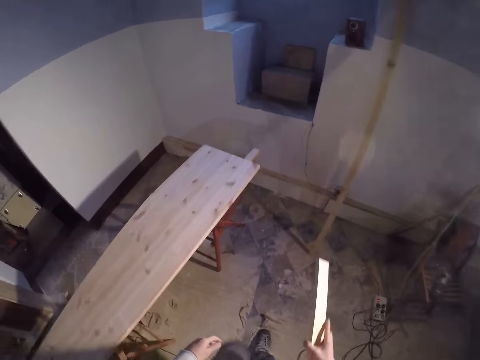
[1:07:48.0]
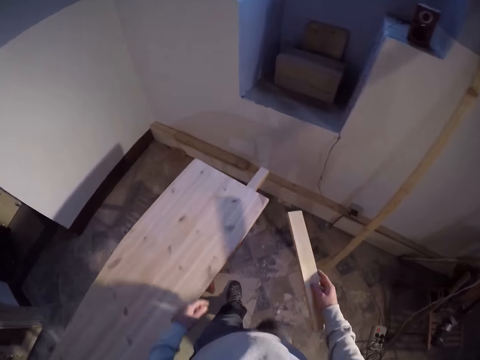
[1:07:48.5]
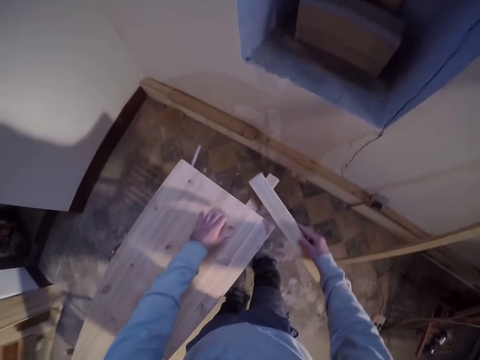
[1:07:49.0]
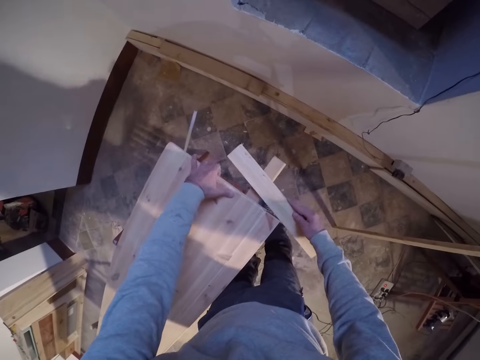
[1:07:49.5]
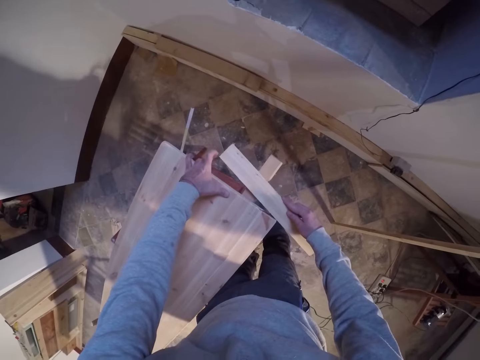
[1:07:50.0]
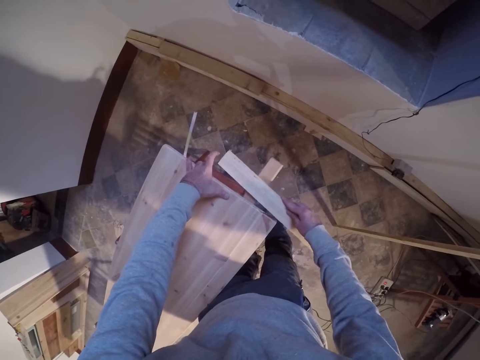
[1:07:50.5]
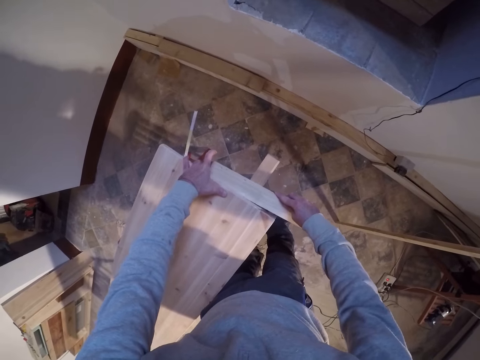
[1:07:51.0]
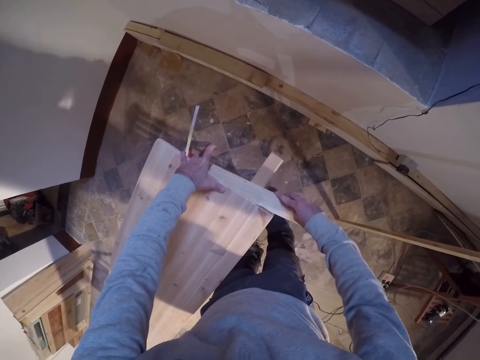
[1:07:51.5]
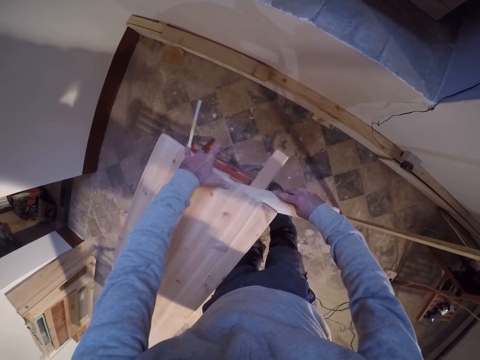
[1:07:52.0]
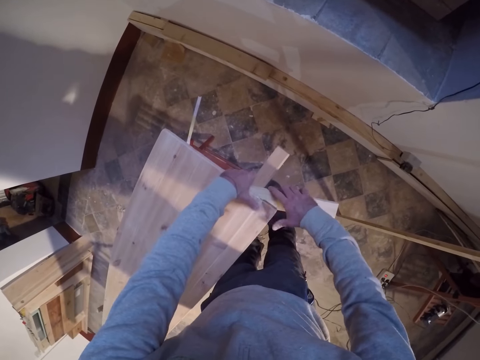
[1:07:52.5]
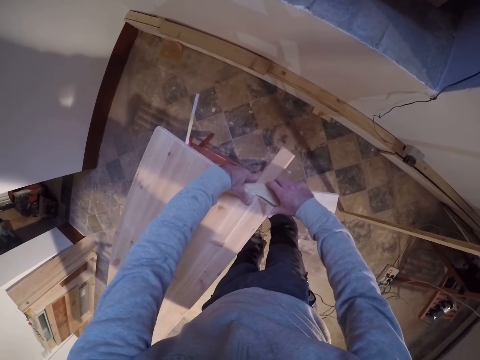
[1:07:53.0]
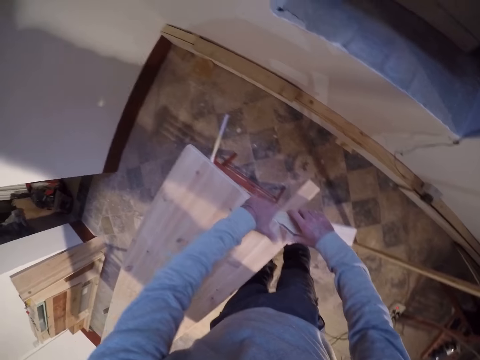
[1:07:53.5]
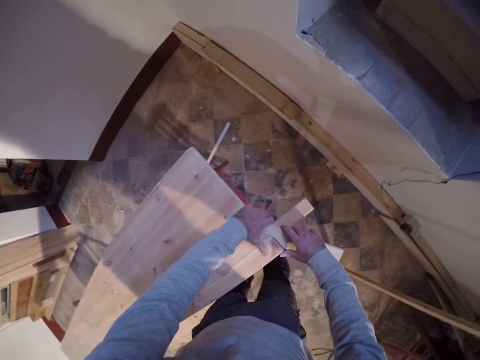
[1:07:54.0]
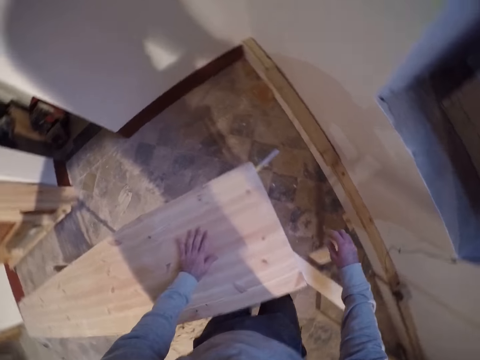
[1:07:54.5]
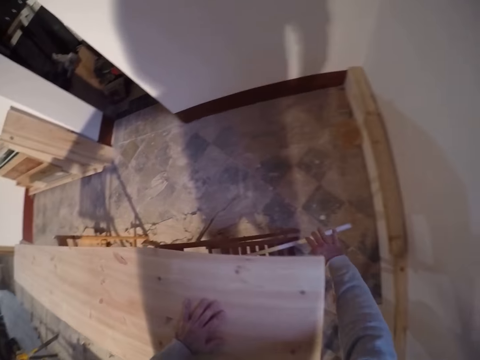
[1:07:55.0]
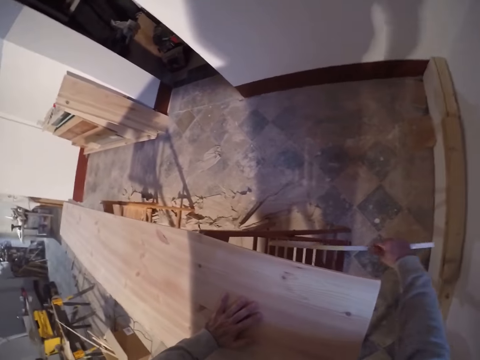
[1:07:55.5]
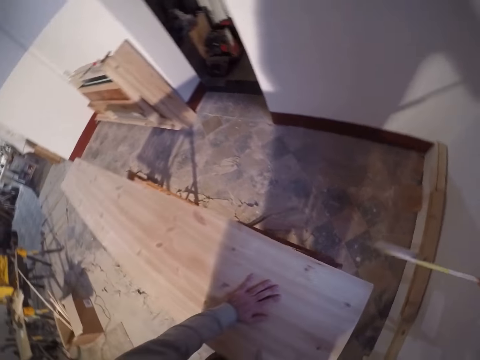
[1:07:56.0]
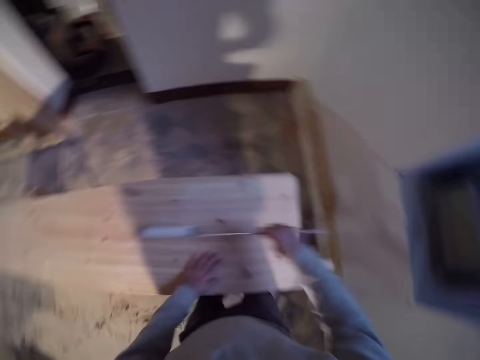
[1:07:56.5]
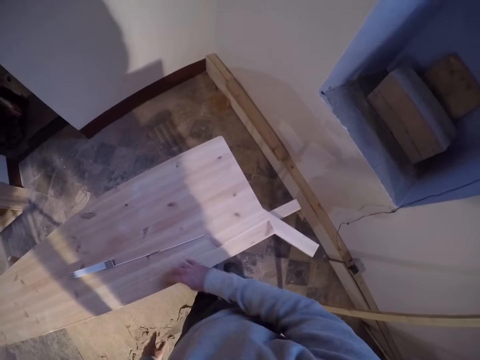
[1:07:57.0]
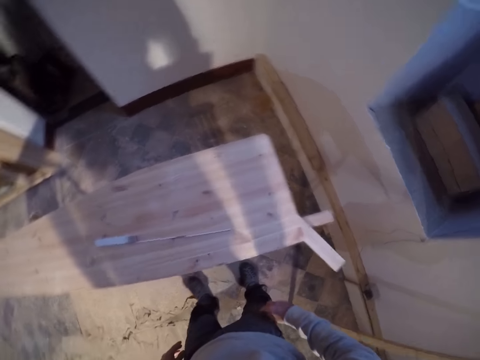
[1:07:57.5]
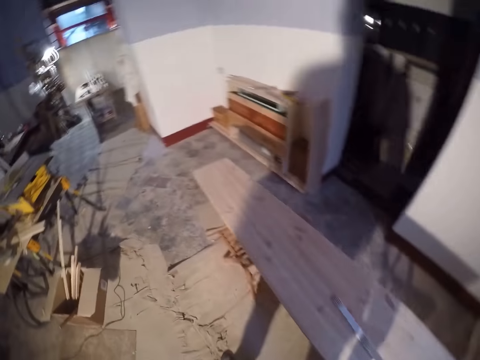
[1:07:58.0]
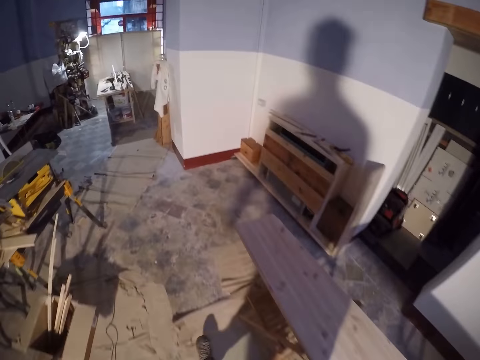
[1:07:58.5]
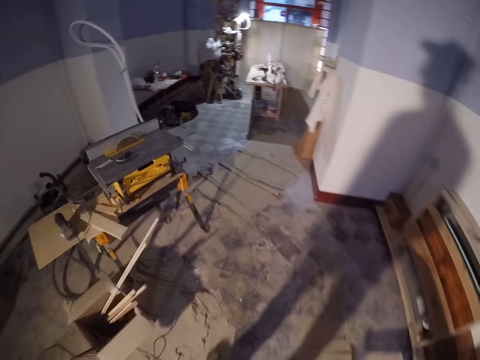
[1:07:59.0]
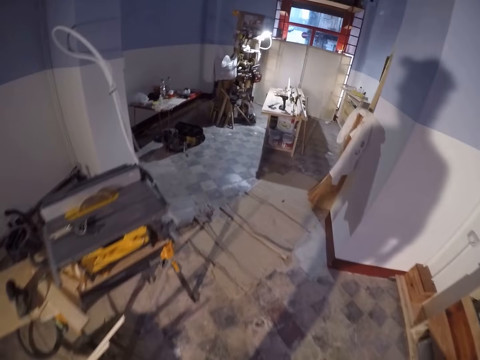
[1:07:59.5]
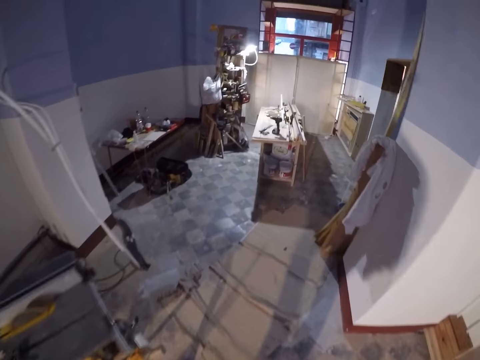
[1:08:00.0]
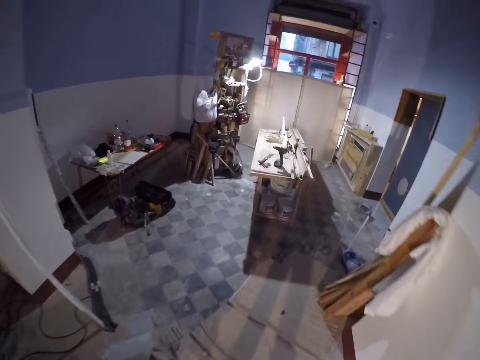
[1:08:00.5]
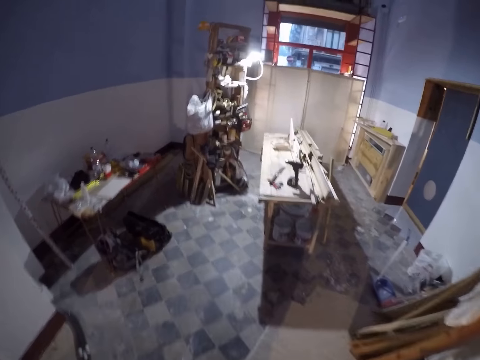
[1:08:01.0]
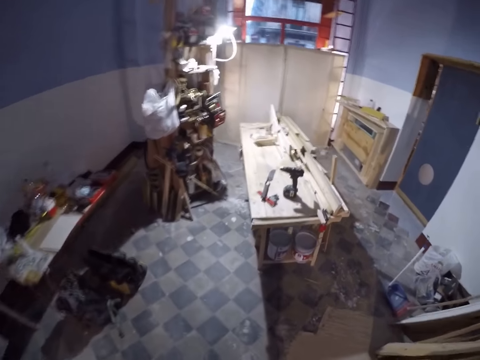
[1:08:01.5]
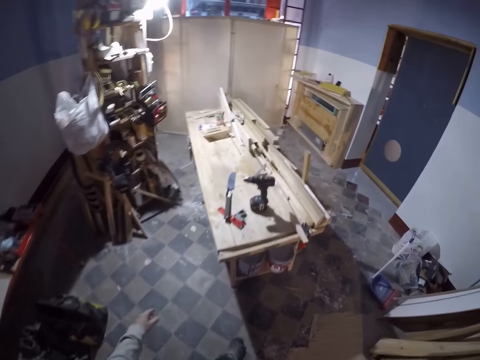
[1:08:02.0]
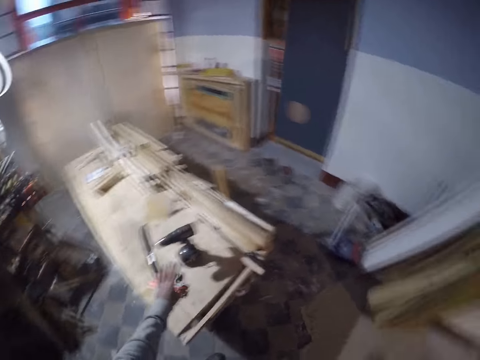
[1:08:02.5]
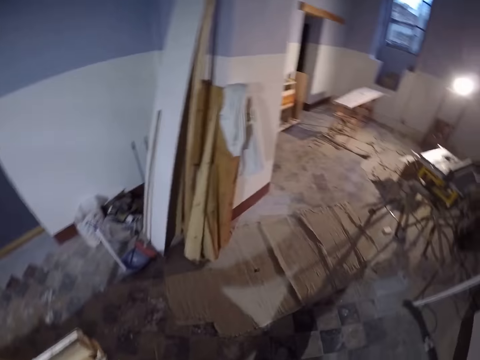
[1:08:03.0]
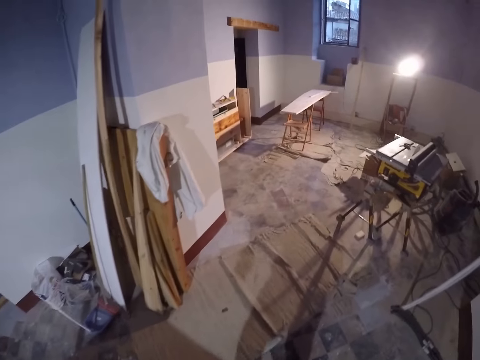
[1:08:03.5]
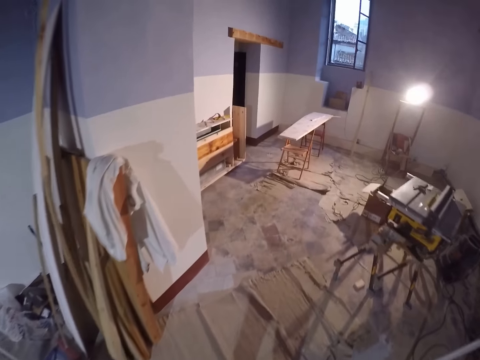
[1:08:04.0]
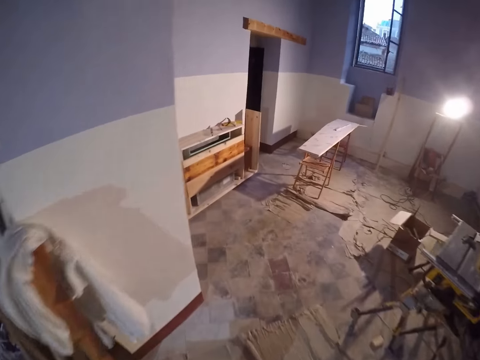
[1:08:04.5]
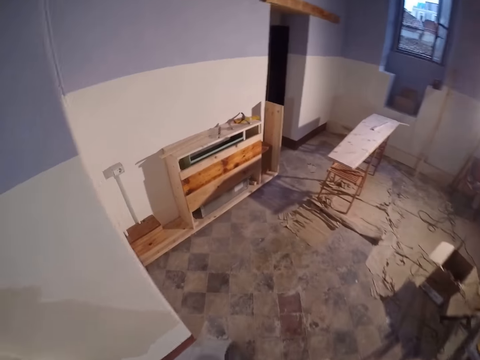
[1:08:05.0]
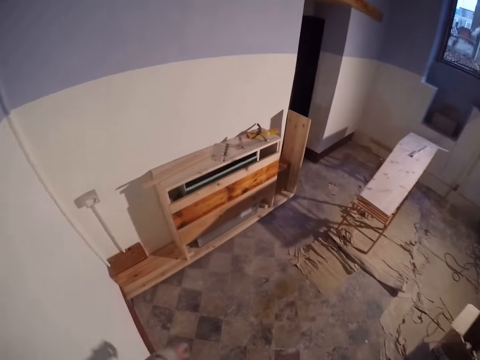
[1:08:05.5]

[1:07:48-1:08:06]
The camera wearer holds the wood with the other hand. He walks beside the wood. He lifts the lumber on the workbench on the left with his left hand. He inserts the piece of wood under the lumber with his right hand. He holds the wooden pieces together. He picks up a ruler from the floor under the workbench at the left with his right hand. He places the ruler on the lumber. He walks away from the wood to a table. He walks around the workshop. He picks up a driller from the table with his left hand. He walks around the workshop.

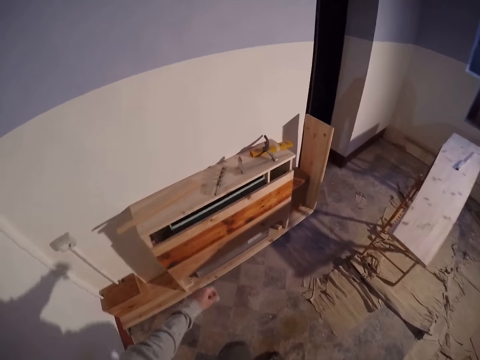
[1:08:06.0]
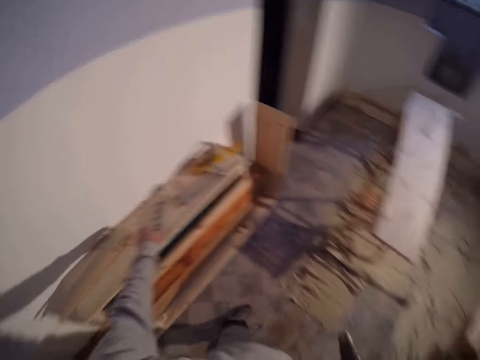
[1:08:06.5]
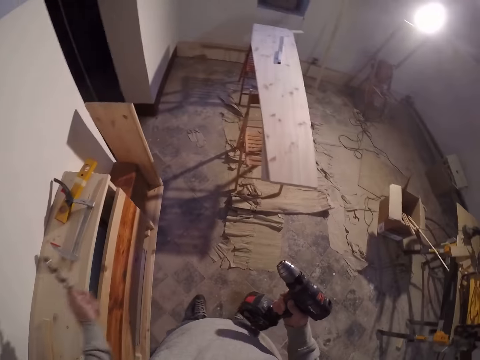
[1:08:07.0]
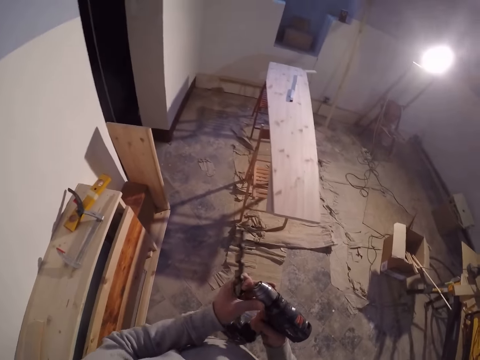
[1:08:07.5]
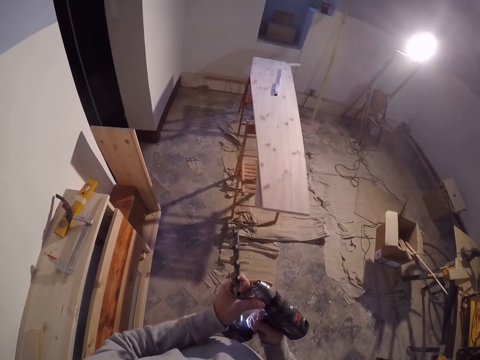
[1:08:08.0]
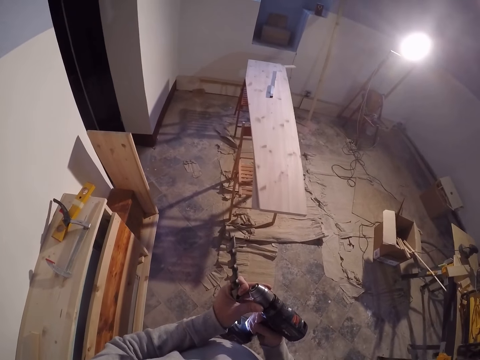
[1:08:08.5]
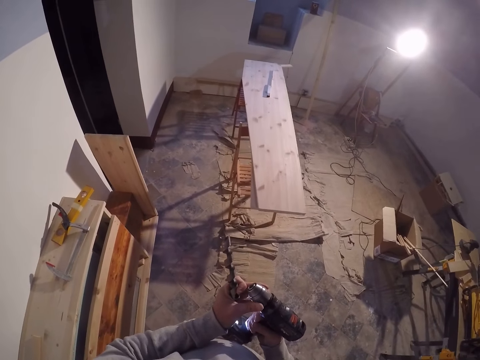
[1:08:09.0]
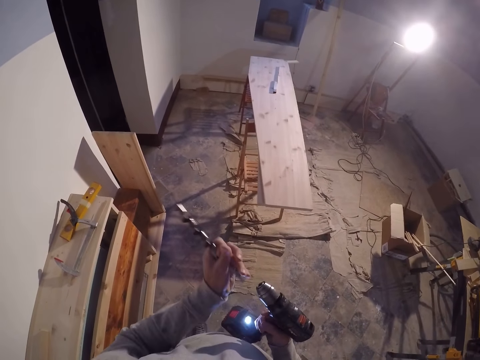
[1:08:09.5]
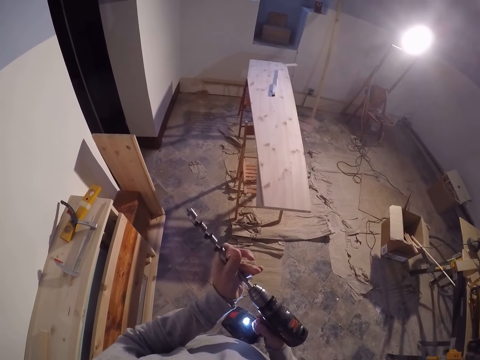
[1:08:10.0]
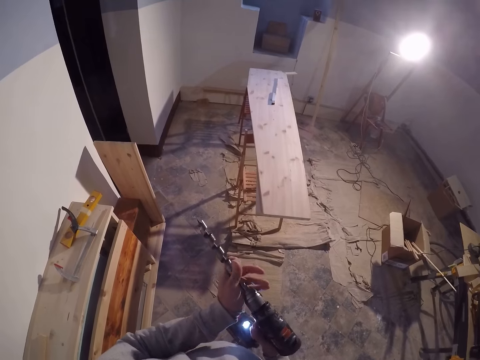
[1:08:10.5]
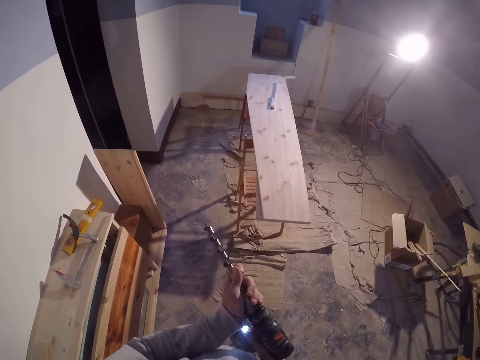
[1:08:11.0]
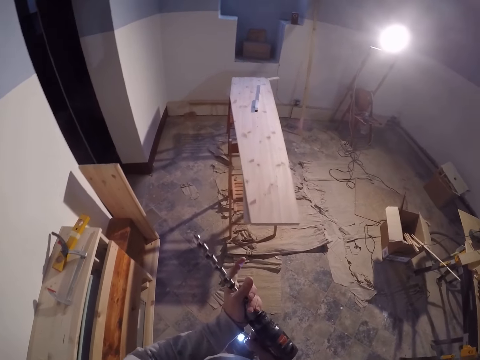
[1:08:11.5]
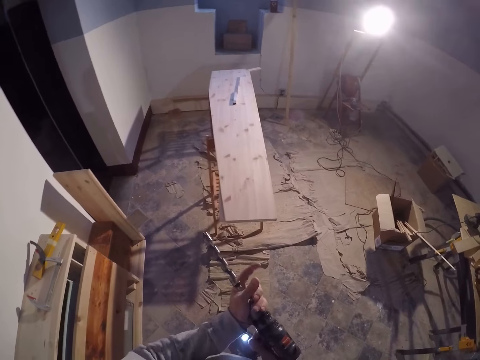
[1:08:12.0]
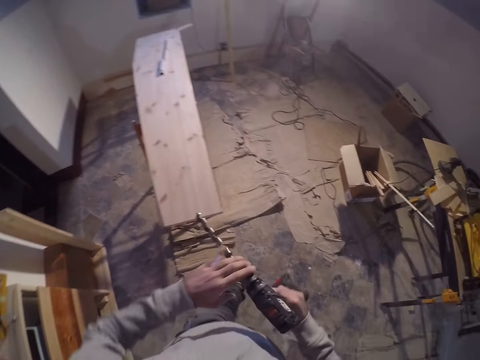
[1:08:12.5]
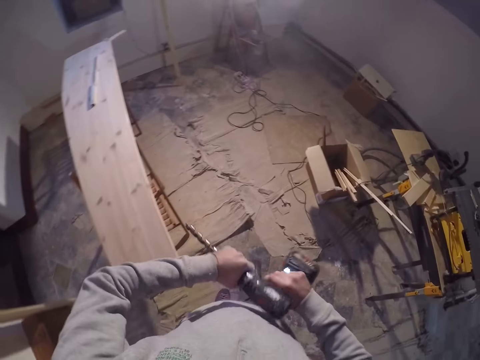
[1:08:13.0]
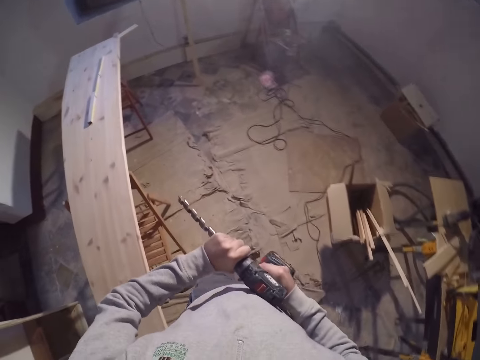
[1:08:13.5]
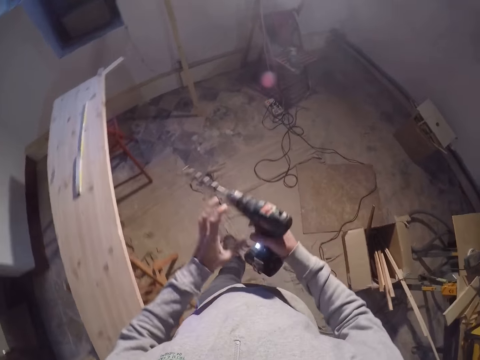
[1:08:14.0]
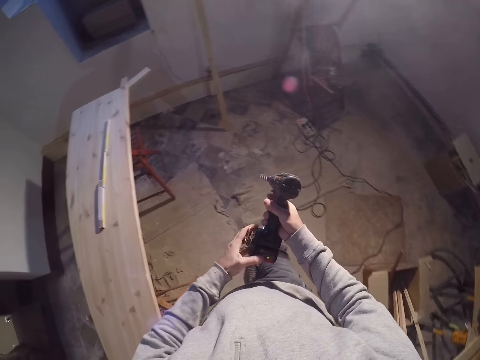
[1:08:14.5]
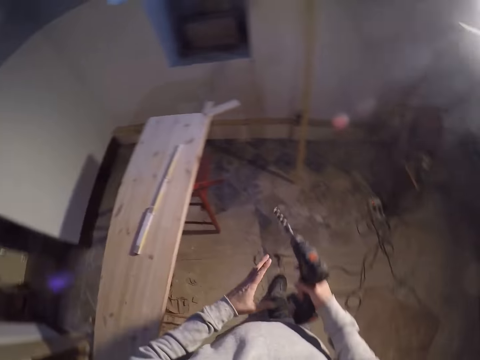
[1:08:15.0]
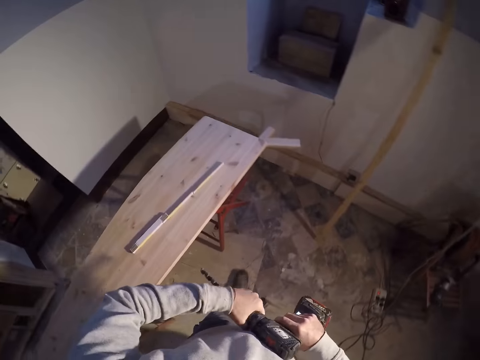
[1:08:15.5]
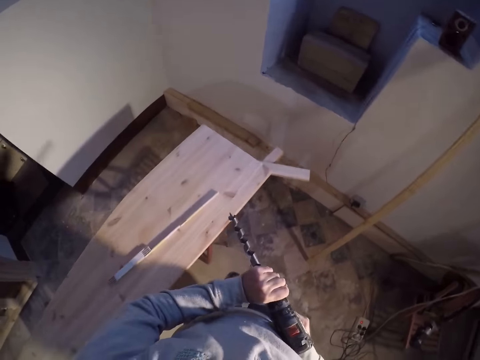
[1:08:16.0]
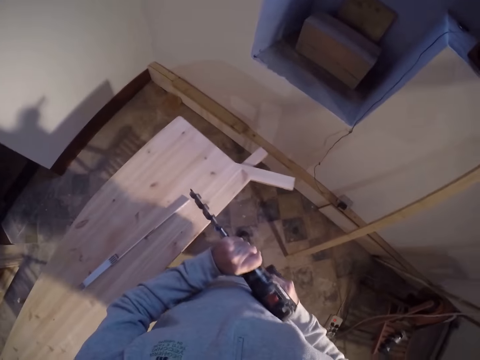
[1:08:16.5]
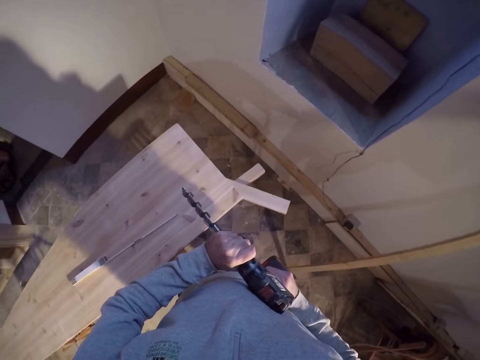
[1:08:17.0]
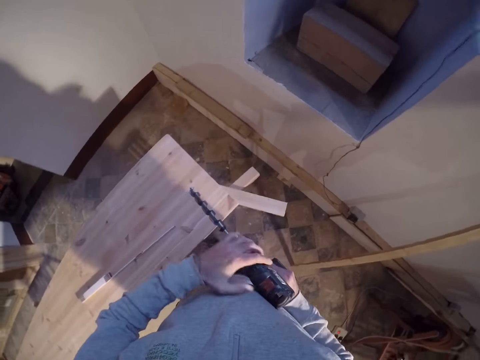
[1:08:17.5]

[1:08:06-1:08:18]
The camera wearer picks up a drill bit from the cupboard with his left hand. He inserts the drill bit into a driller in his right hand with his left hand. He turns on the drill. He tightens the chuck of the driller in his right hand with his left hand. He walks beside the wood. He tightens the bit on the drill.
